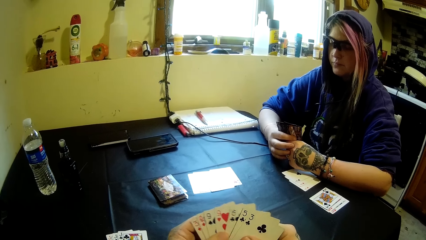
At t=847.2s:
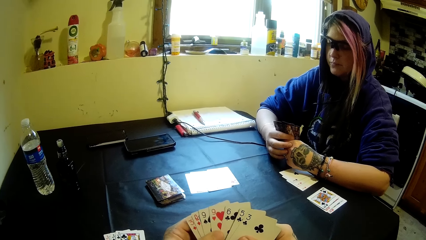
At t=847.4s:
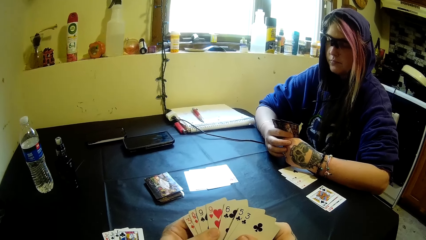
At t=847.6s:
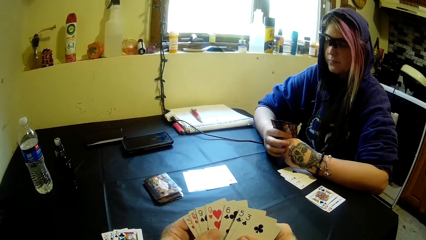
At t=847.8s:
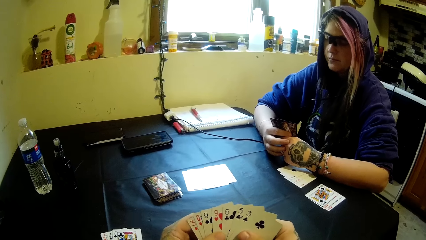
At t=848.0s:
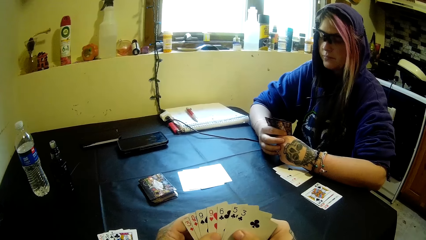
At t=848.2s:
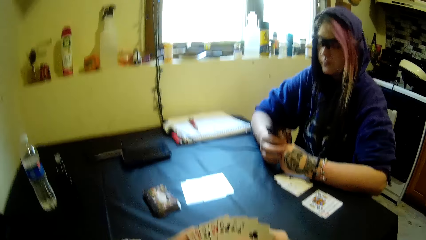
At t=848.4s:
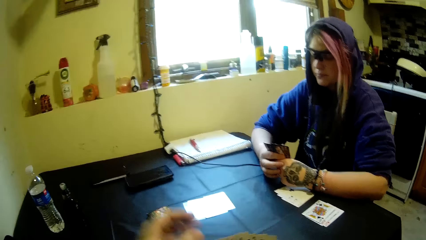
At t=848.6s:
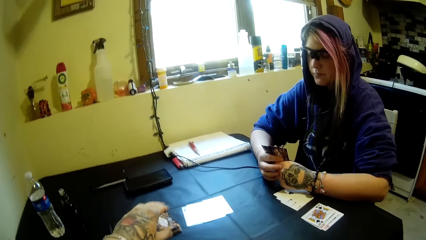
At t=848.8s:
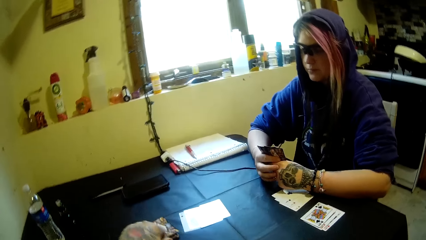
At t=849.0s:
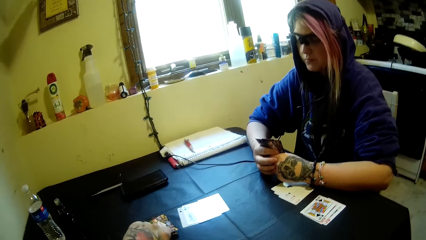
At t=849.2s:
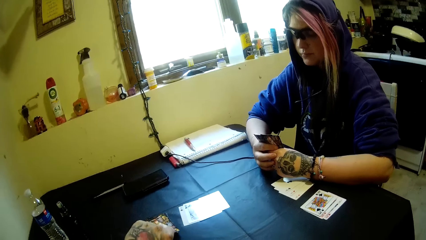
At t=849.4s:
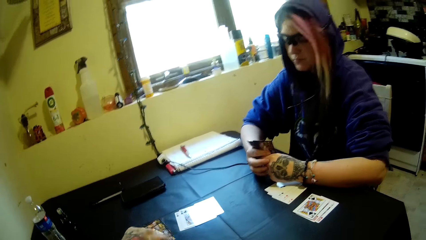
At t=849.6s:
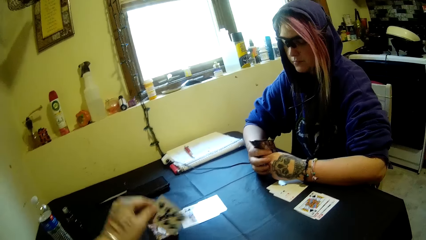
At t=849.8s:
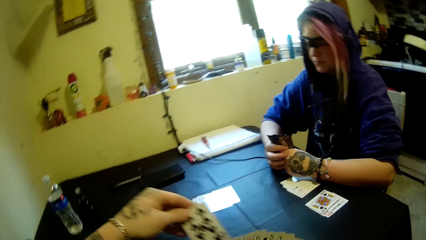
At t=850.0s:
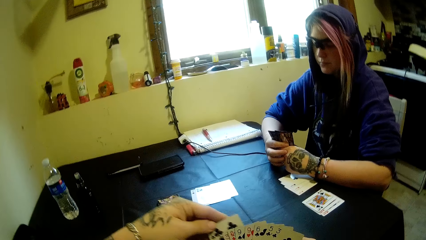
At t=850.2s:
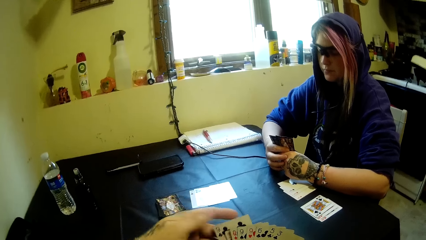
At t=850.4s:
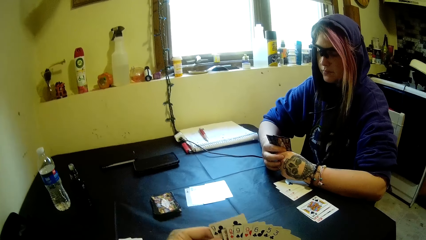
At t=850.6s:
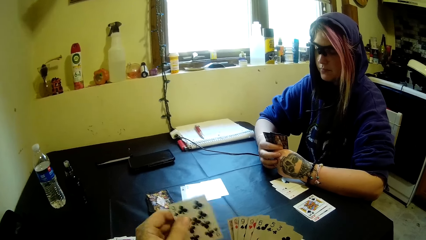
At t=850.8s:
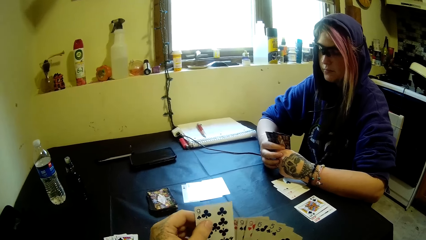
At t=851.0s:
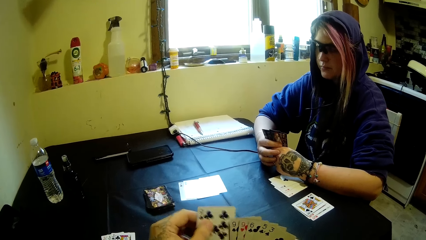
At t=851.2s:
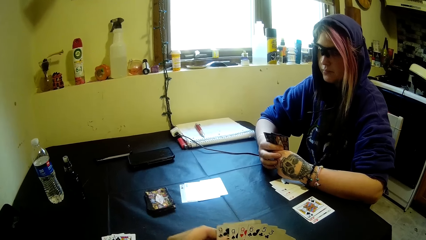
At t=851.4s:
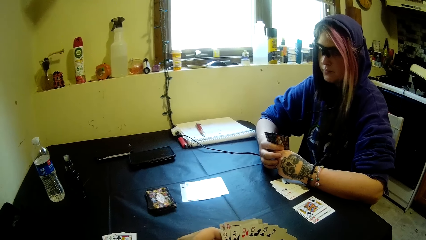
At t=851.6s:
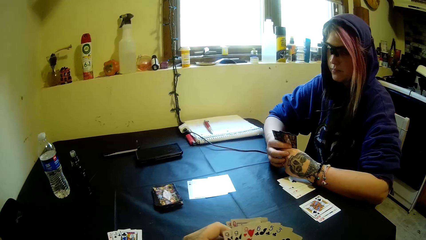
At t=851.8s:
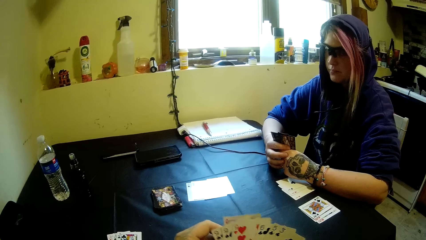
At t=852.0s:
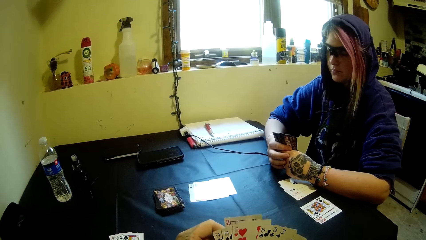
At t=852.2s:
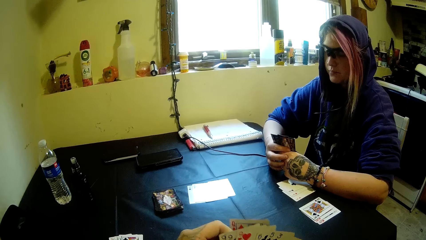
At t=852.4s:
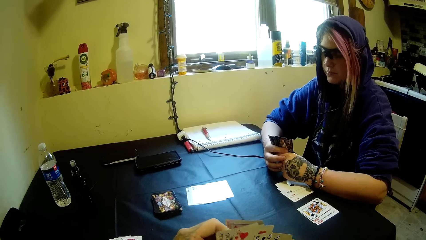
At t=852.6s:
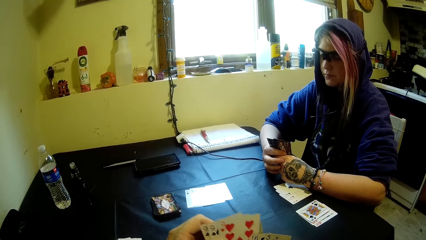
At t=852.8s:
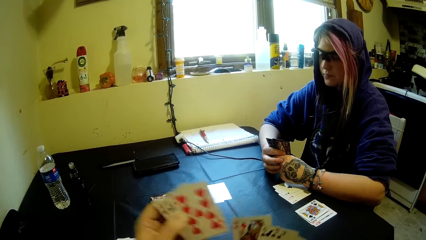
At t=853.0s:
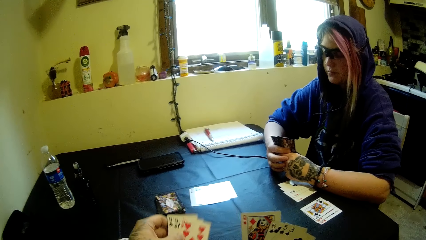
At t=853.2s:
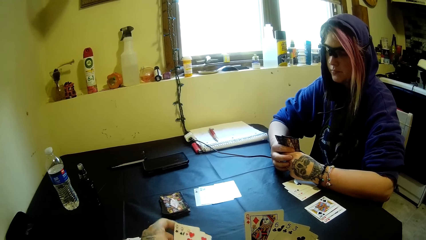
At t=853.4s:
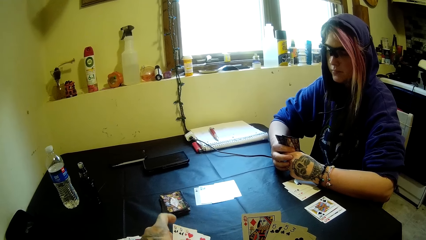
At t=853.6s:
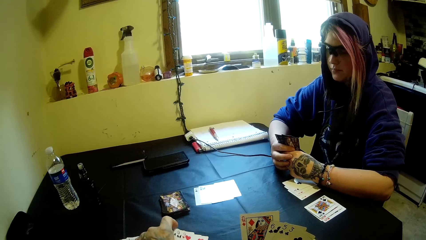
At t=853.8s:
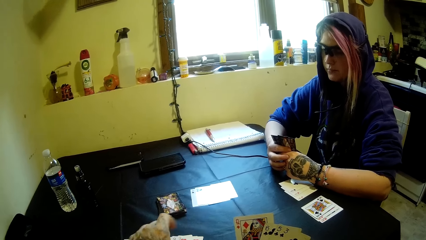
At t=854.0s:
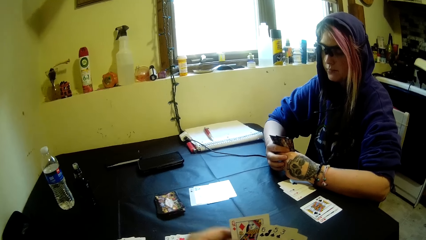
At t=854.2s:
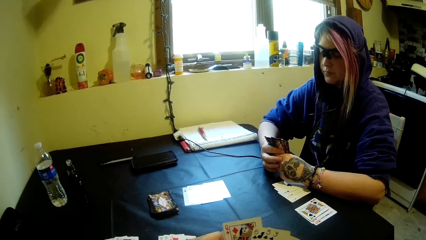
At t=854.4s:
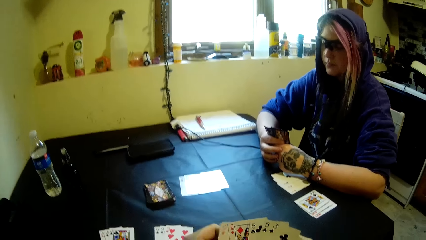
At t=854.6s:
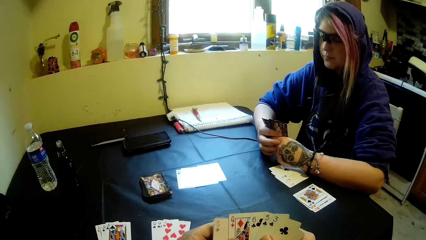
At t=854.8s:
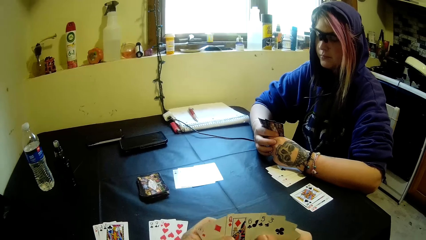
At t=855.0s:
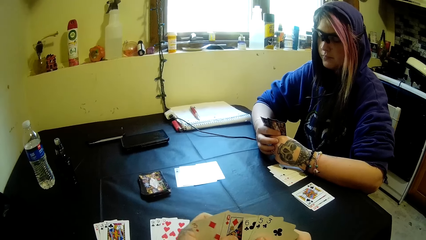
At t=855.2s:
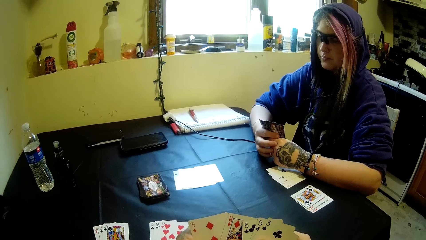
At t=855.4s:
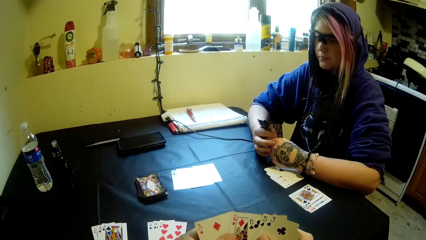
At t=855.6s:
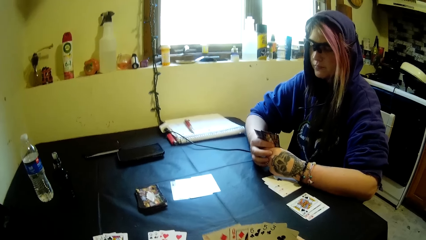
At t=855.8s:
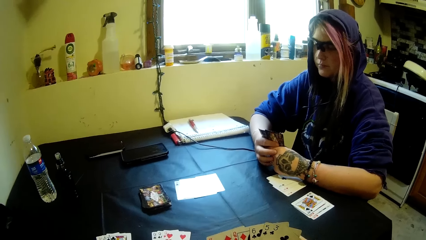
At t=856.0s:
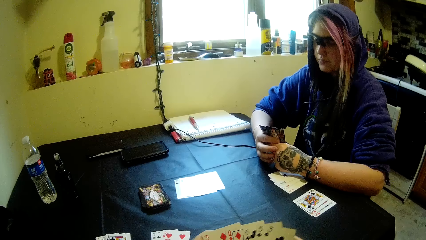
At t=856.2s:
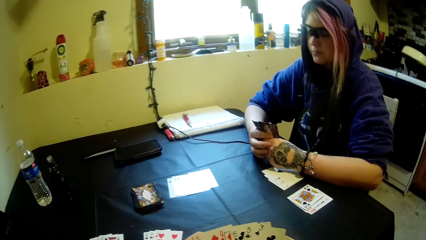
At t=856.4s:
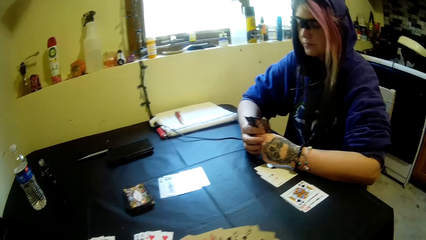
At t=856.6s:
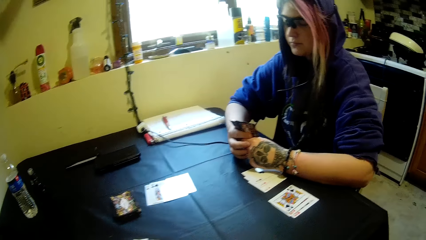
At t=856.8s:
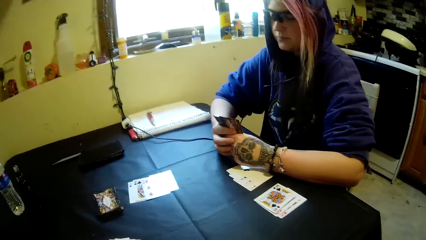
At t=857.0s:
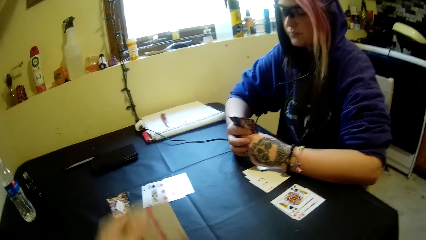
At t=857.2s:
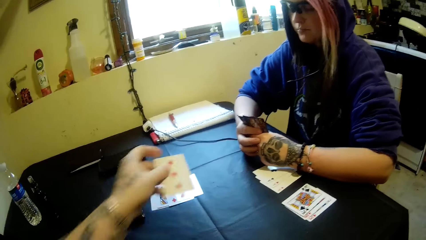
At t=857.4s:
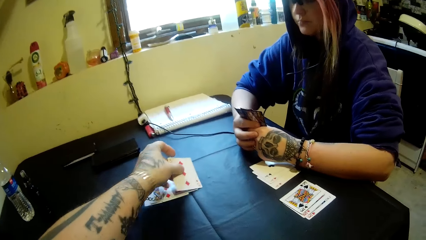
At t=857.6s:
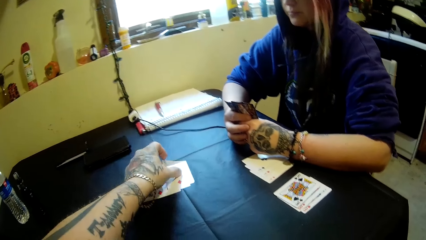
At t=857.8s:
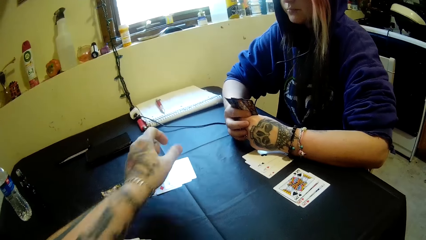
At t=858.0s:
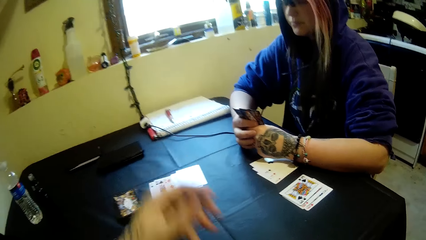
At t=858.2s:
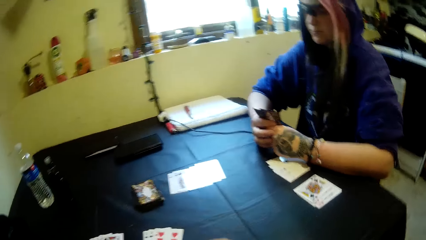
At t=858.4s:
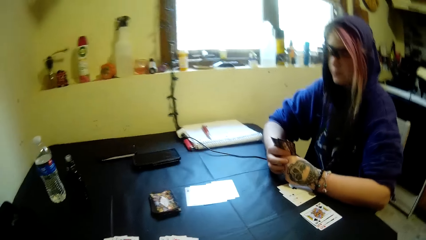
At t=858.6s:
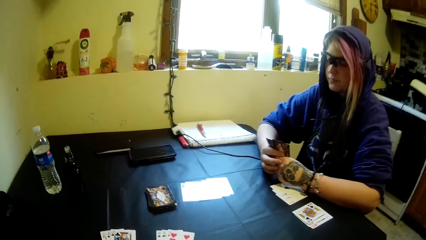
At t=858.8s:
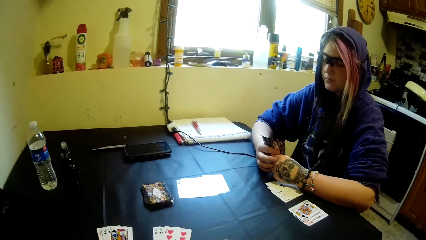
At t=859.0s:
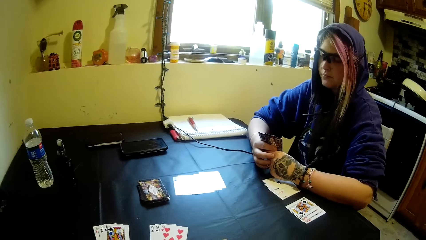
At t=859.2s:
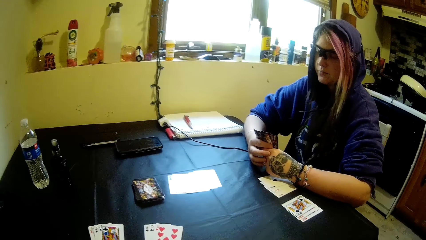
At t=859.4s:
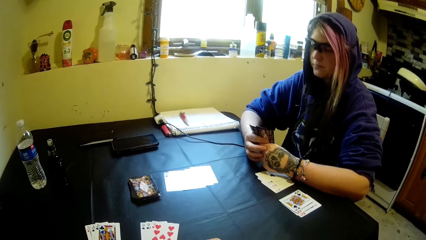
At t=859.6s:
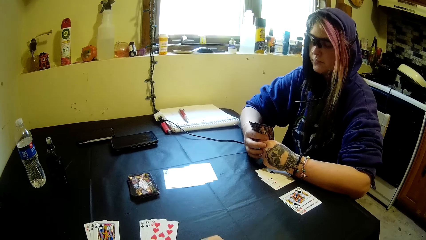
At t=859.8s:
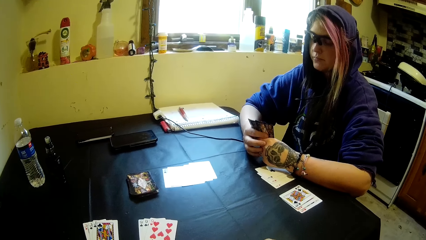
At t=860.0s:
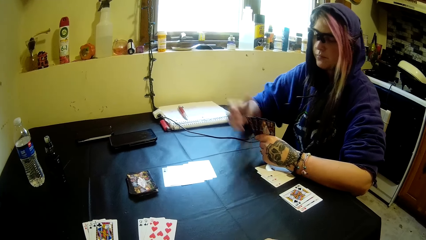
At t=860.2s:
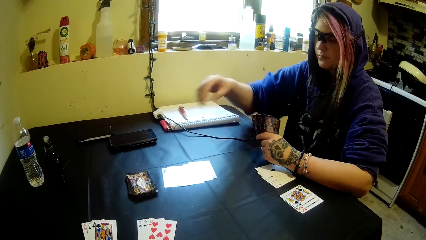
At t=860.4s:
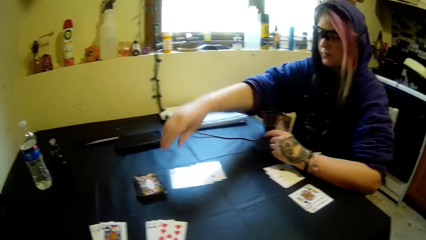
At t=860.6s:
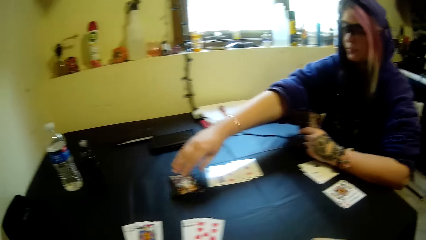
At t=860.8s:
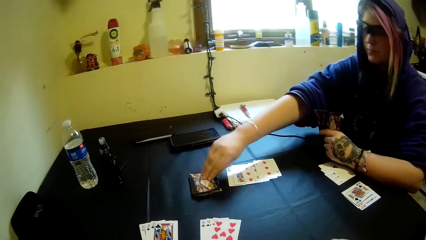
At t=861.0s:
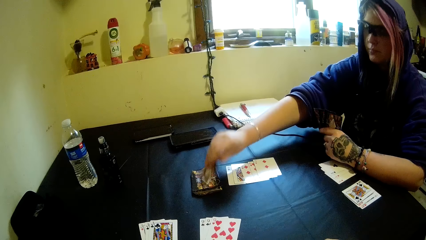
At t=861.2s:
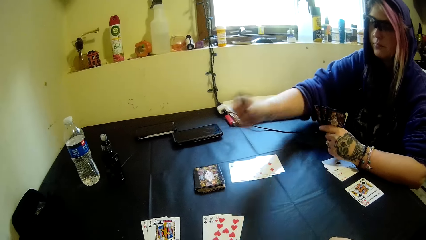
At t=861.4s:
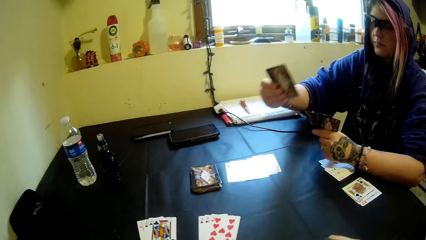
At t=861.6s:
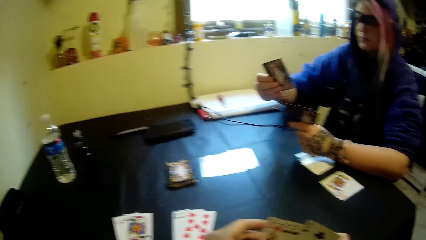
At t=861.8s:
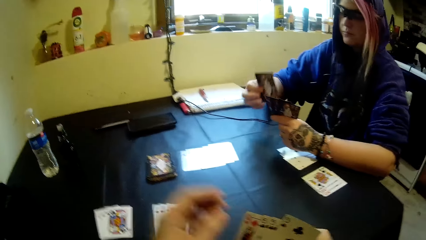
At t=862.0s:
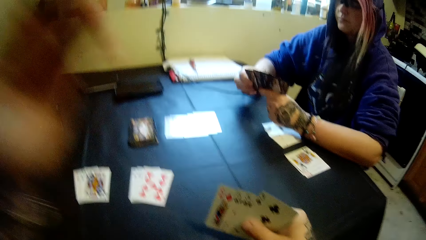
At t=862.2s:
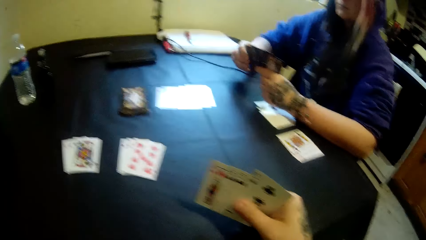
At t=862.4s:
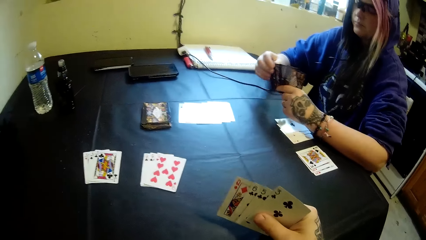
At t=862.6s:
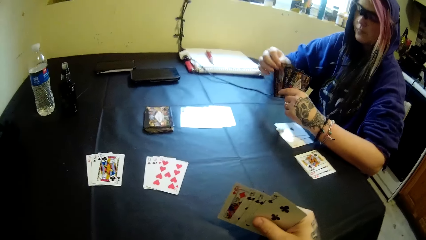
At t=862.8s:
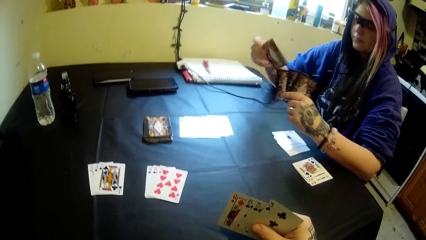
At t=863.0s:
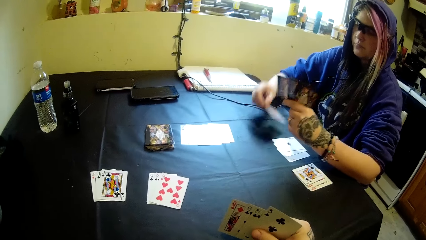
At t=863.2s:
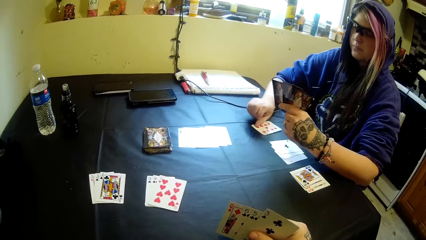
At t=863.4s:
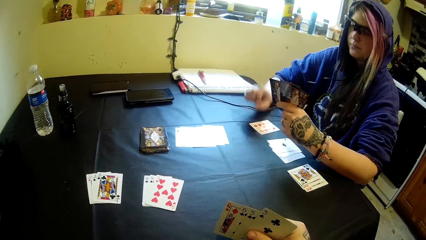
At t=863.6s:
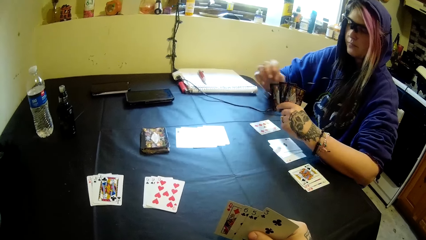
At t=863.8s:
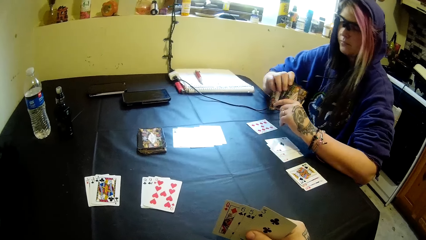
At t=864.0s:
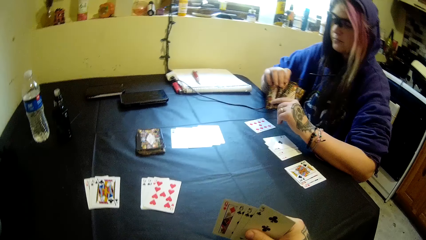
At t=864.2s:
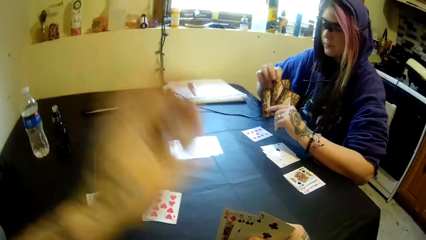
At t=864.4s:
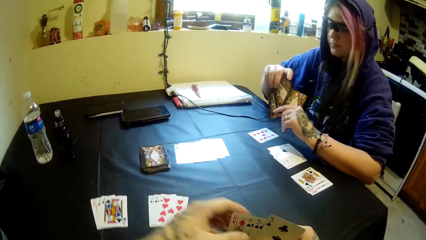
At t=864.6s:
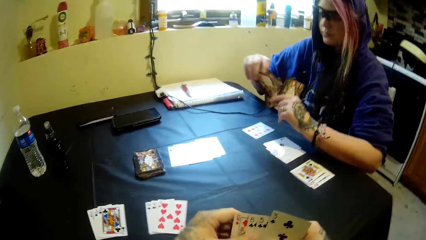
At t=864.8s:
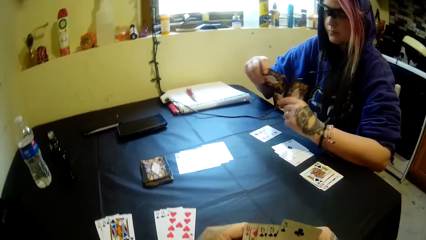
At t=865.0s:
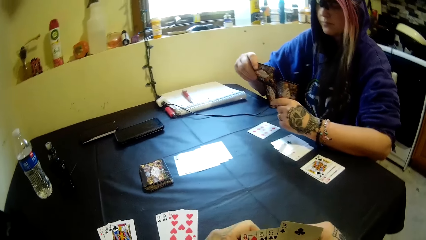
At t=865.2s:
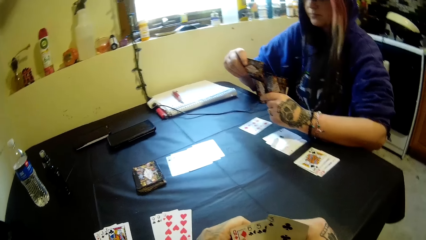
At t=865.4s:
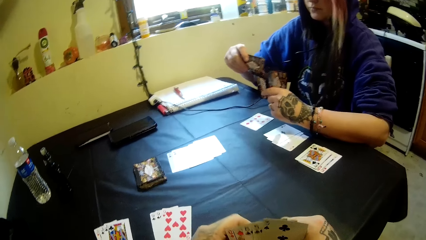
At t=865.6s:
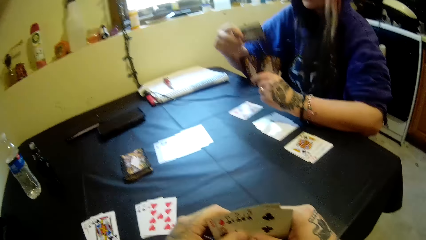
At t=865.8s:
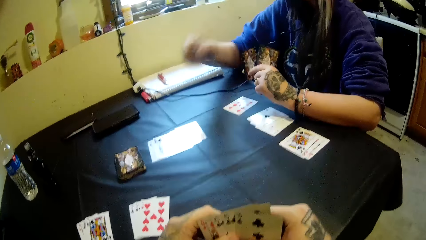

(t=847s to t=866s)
The camera wearer picks a card from the table. He selects the playing cards. He drops some cards on the table. A woman shakes the head. The camera wearer drops another card on the table. The woman picks a card from the table. The camera wearer raises his left hand. The woman holds the card by both hands. The woman drops the card on the table. The camera wearer drops his left hand.
